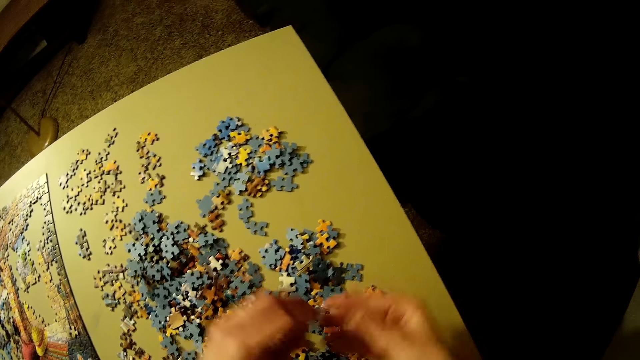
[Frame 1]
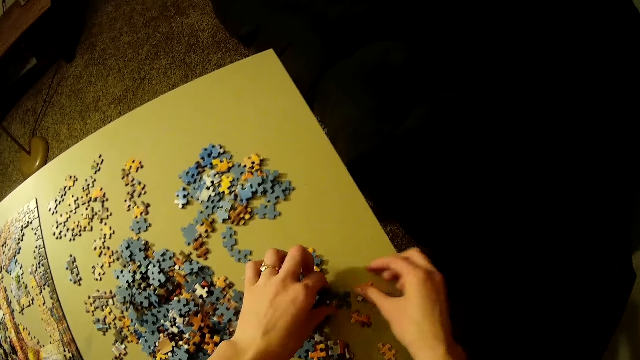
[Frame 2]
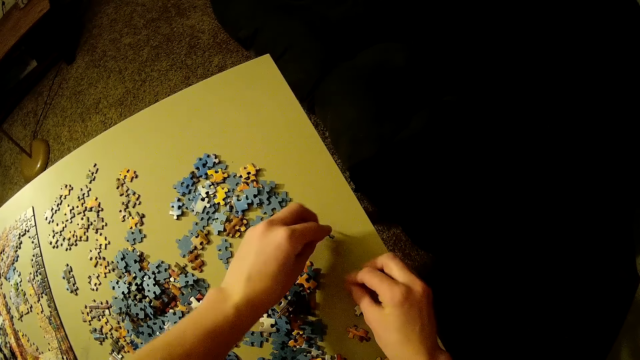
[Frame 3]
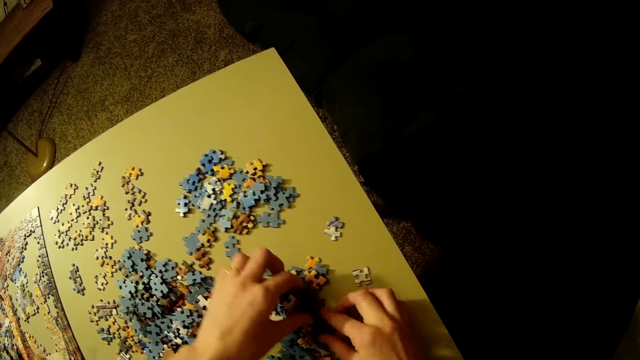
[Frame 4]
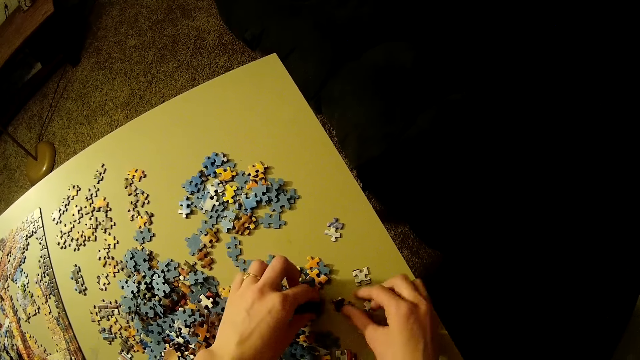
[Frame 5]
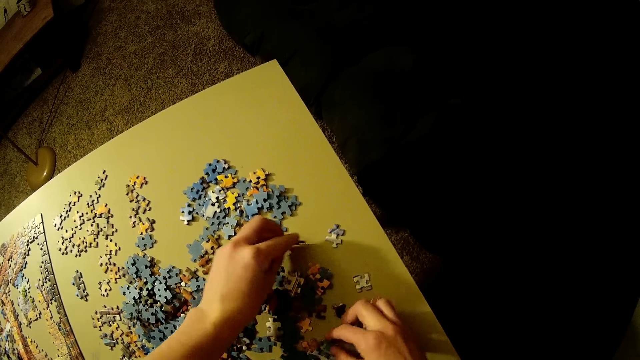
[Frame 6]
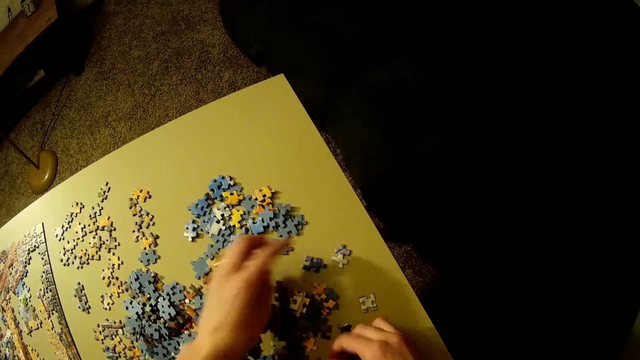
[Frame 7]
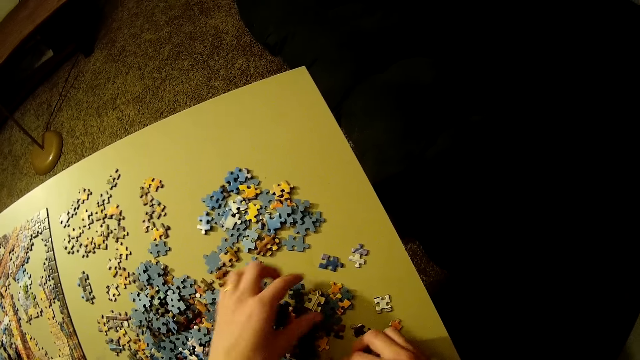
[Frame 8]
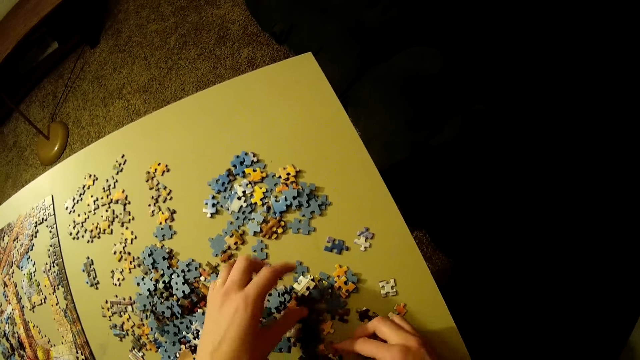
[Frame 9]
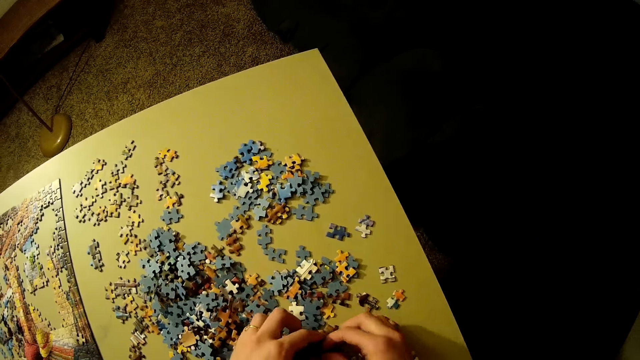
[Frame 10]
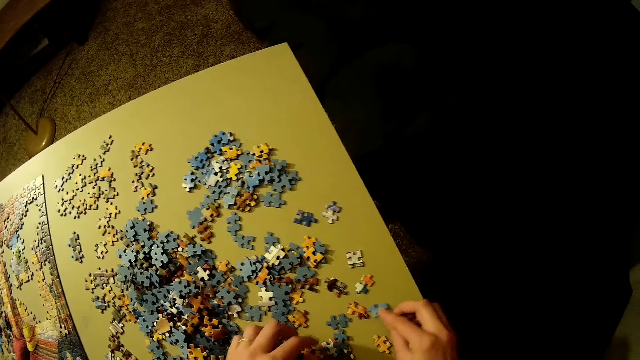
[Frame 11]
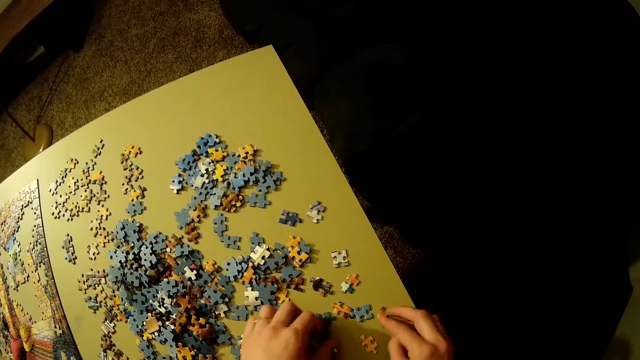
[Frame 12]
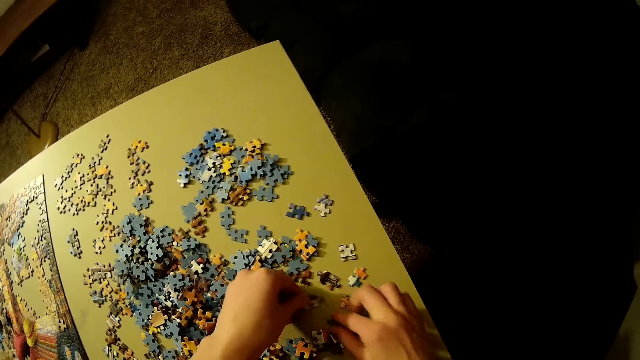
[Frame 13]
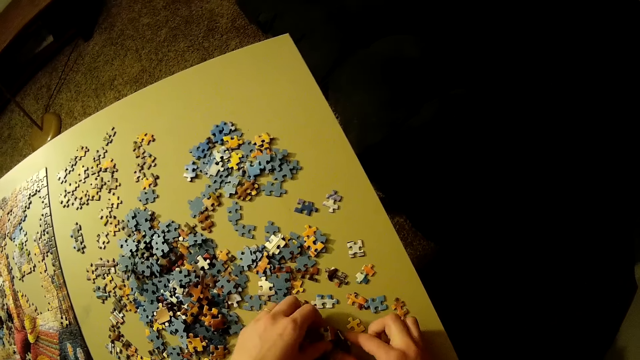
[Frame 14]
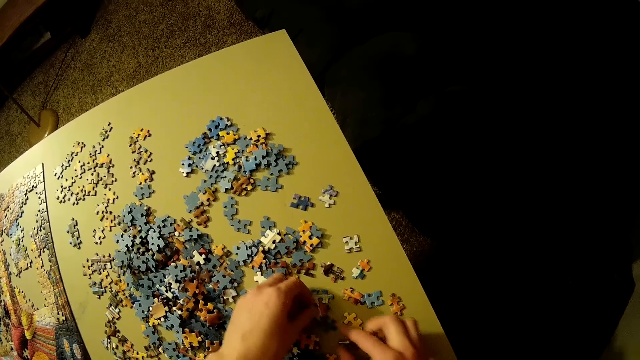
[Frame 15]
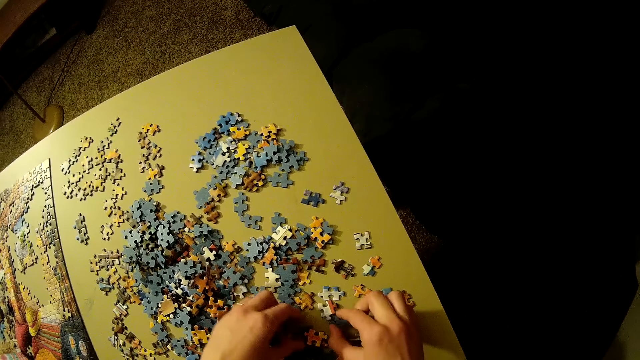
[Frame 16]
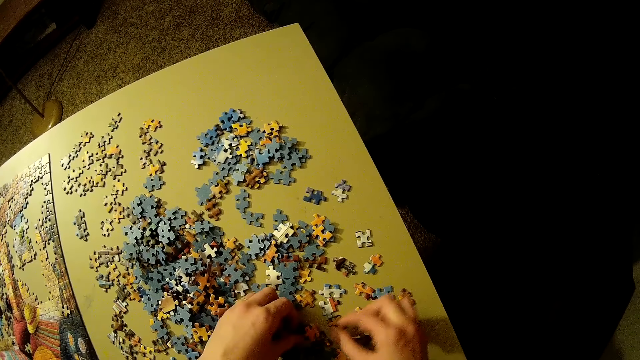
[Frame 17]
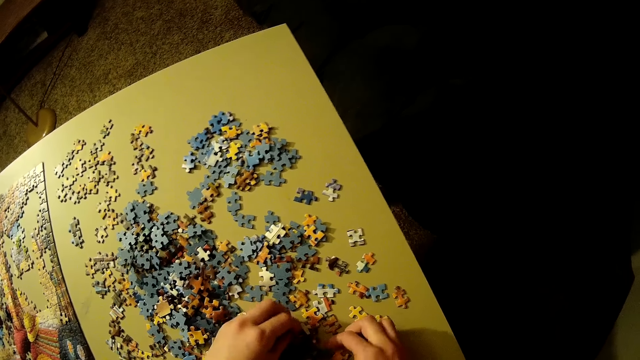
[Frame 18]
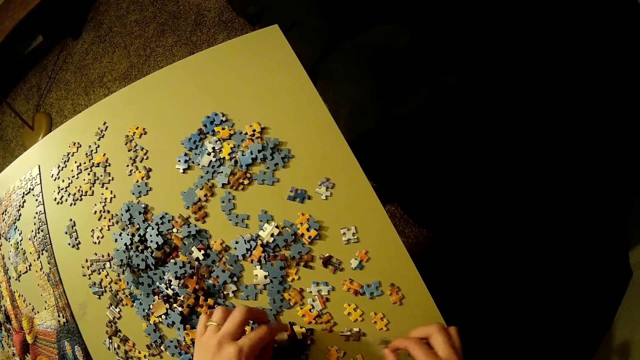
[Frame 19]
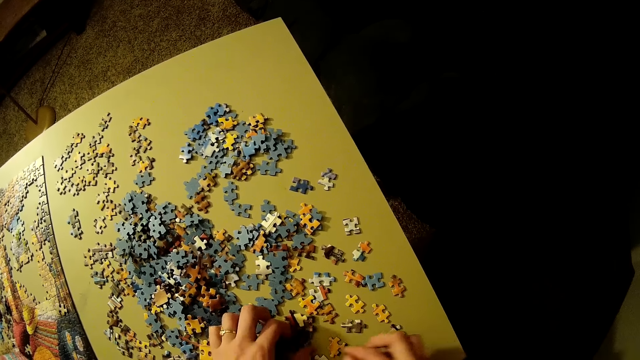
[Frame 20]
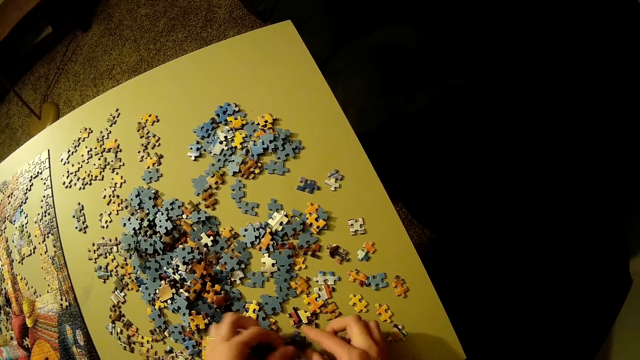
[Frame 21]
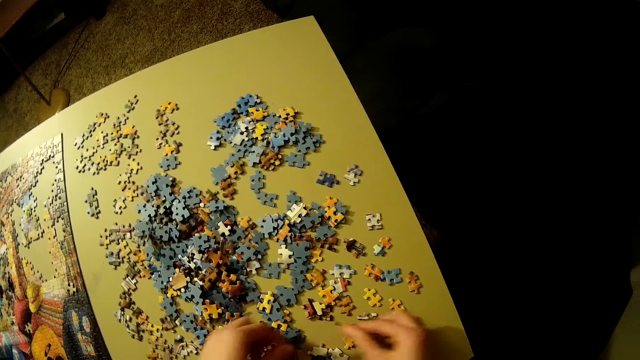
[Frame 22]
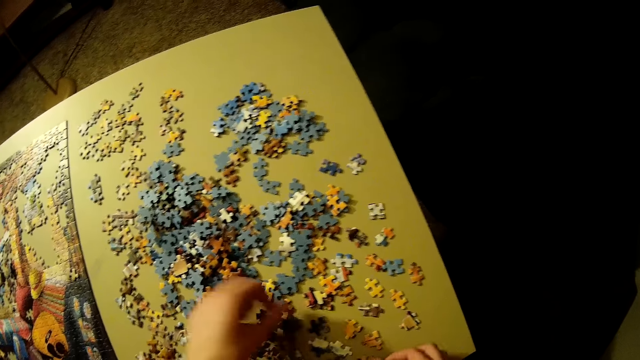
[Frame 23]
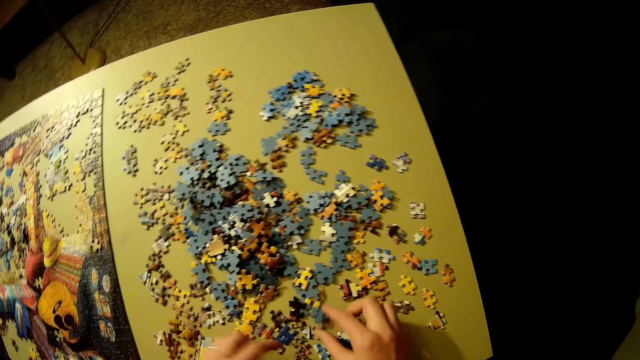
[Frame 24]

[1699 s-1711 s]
The camera wearer picks up the puzzle pieces. They put the puzzle pieces on the table. They pick up the puzzle pieces. They put the puzzle pieces on the table. They move the puzzle pieces on the table.

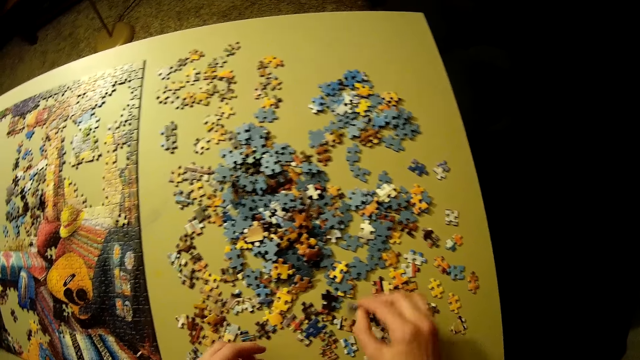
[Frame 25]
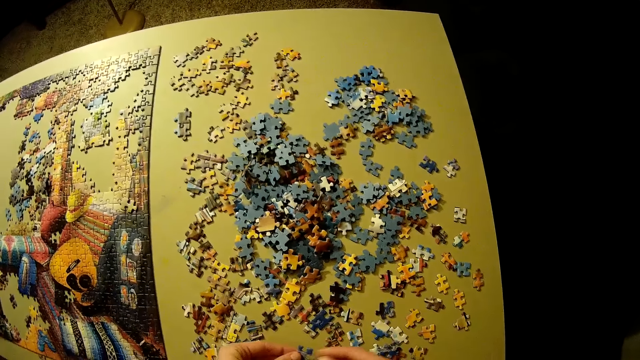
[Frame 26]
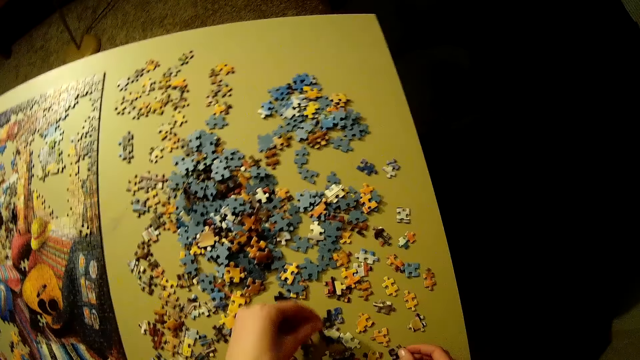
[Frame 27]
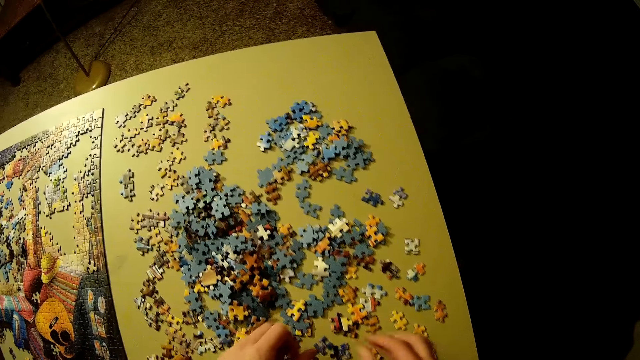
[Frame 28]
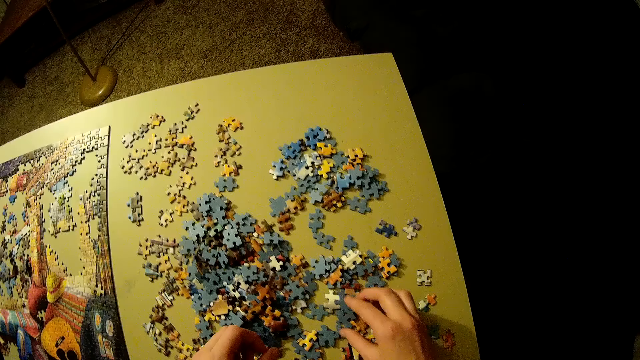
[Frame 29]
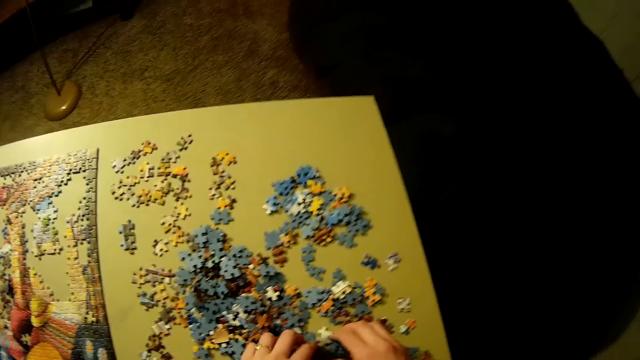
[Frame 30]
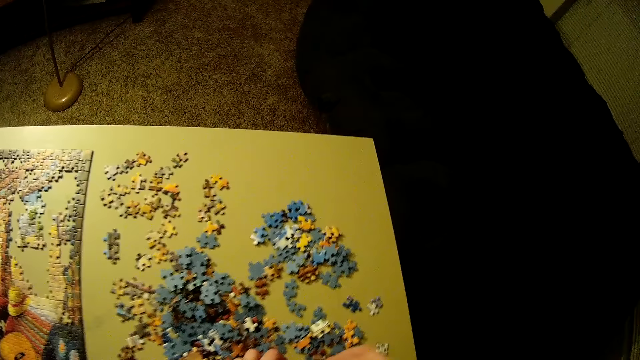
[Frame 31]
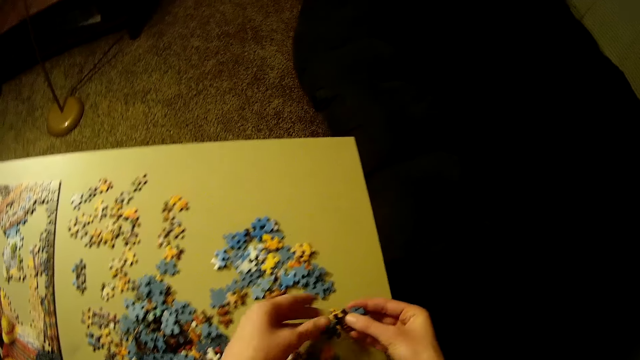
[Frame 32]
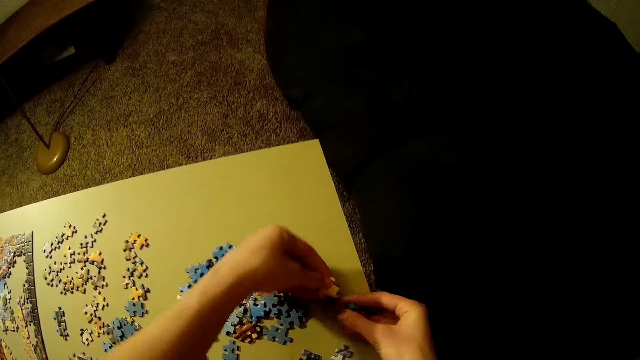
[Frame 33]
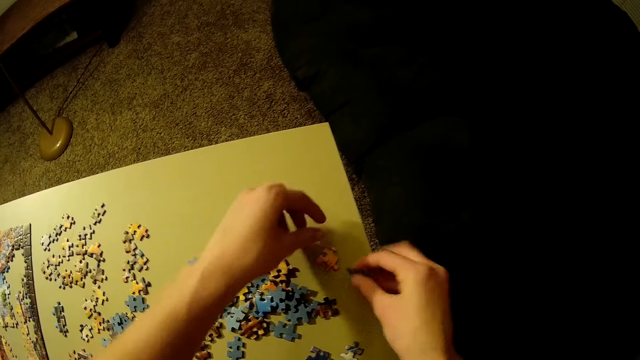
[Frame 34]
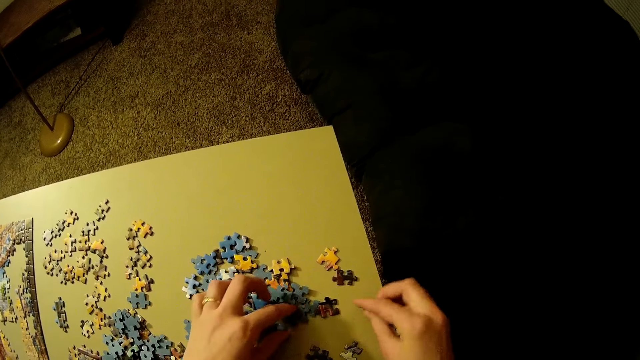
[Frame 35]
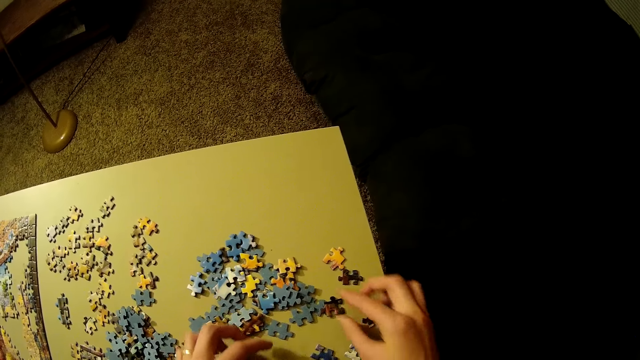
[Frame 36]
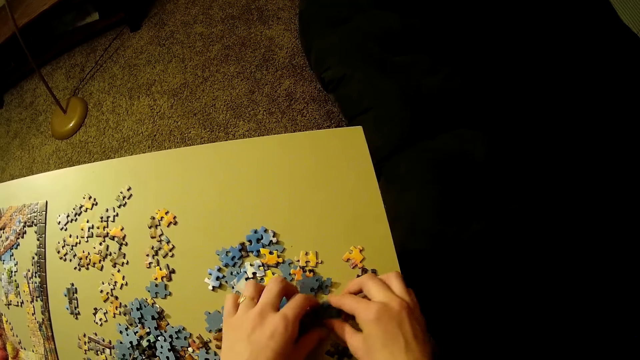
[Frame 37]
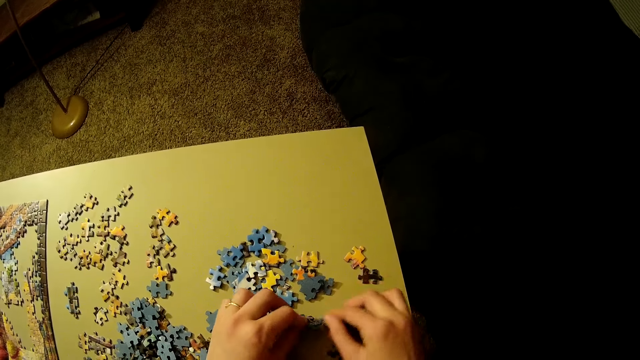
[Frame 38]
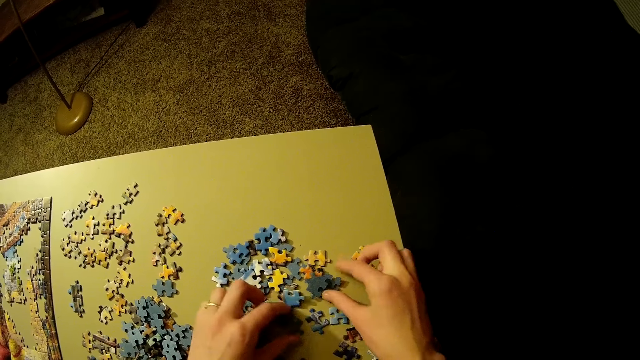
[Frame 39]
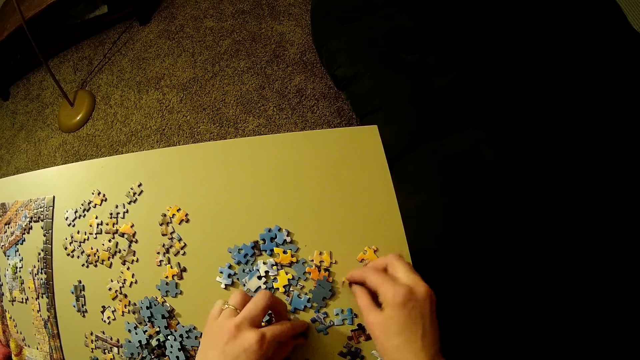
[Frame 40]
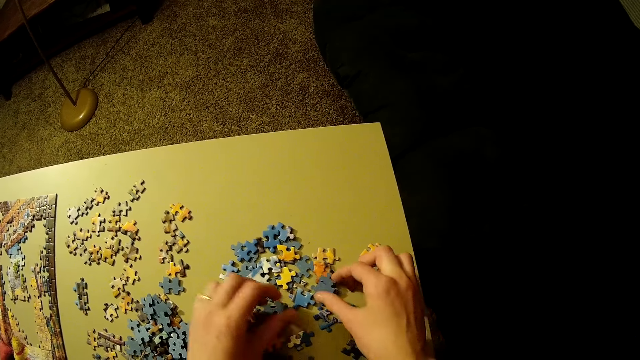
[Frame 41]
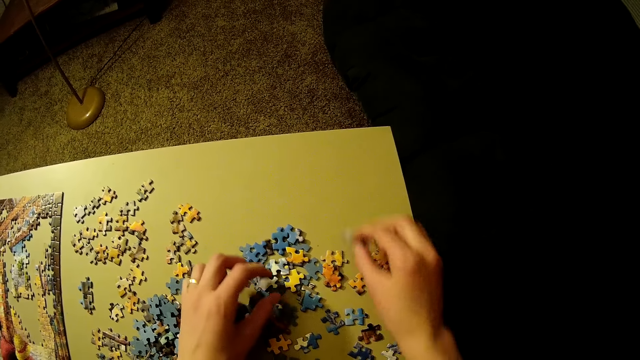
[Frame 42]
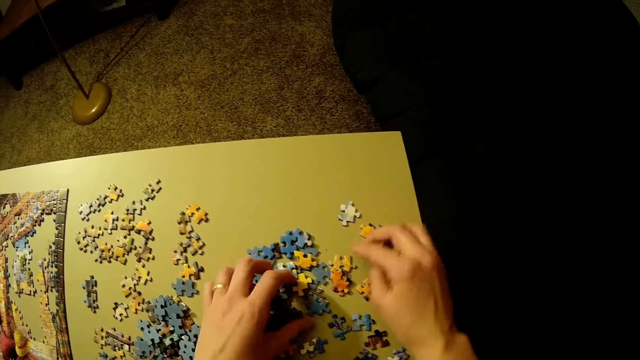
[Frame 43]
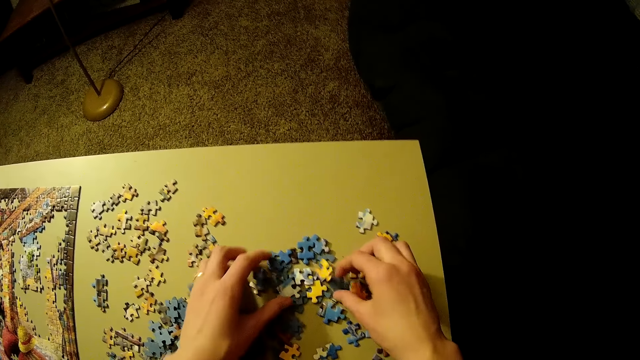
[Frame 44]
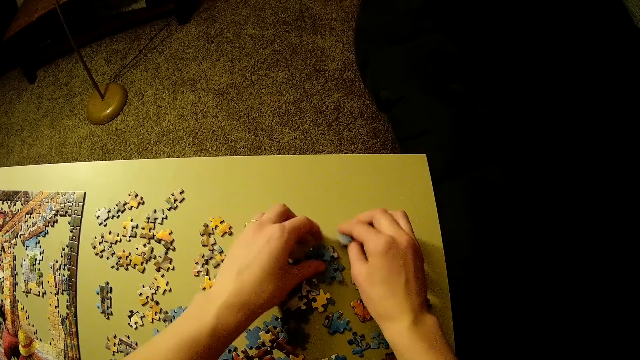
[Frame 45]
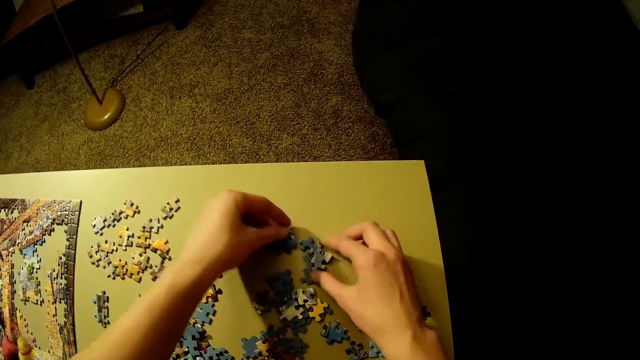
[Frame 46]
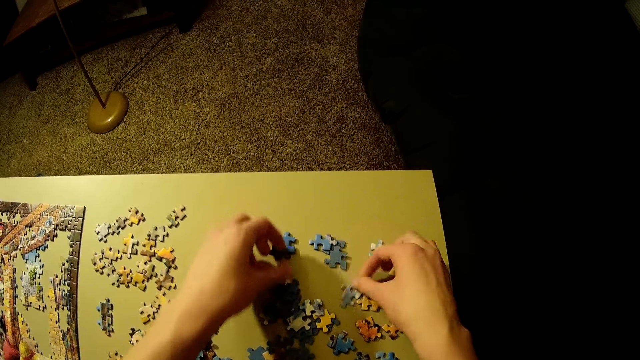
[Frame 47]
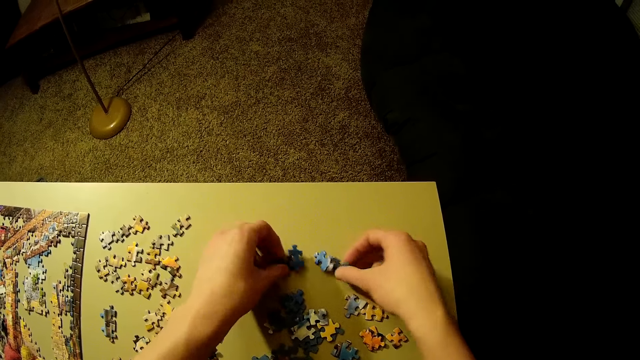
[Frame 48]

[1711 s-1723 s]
The camera wearer picks up the puzzle pieces. They put the puzzle pieces on the table. They move the puzzle pieces on the table. They pick up the puzzle pieces.
